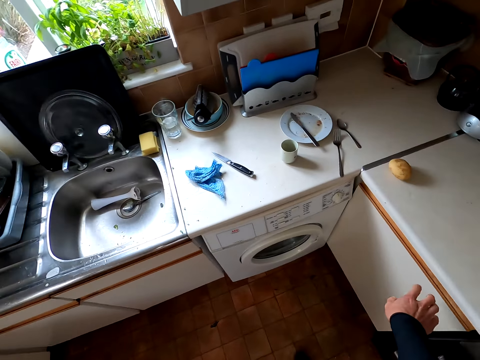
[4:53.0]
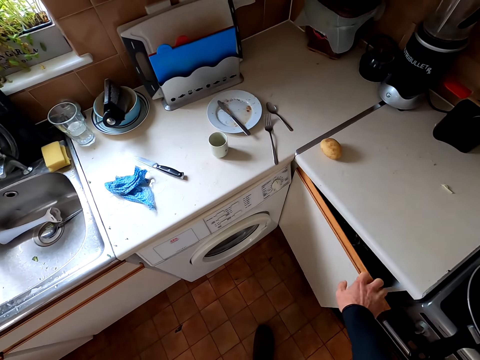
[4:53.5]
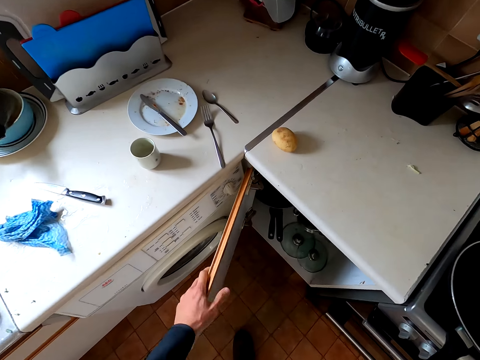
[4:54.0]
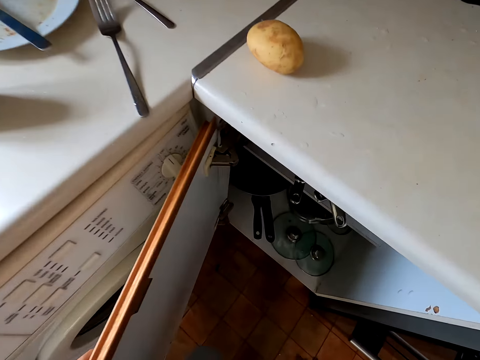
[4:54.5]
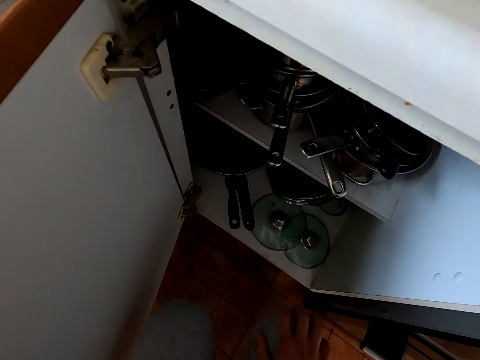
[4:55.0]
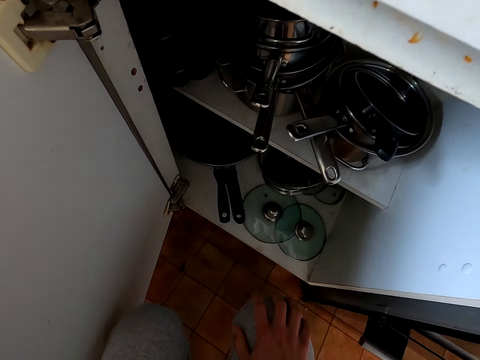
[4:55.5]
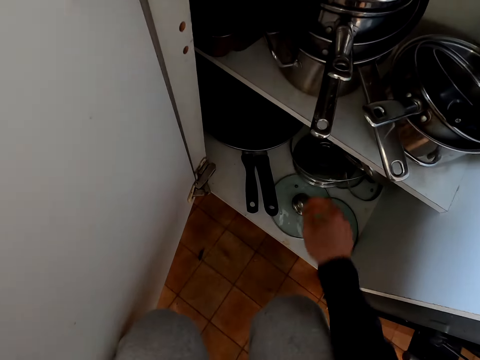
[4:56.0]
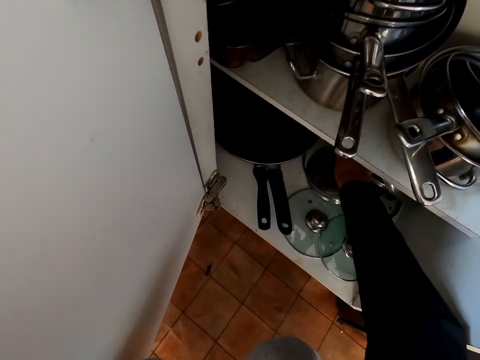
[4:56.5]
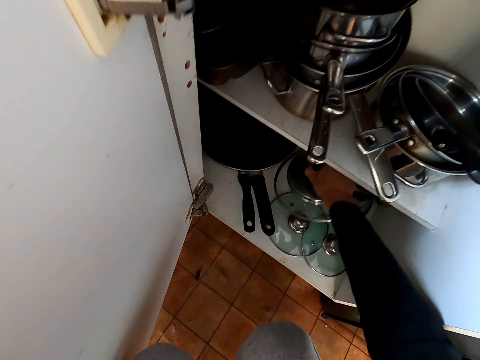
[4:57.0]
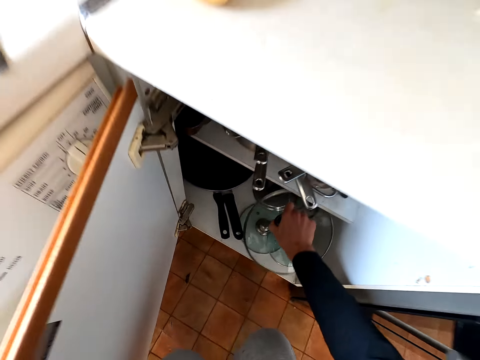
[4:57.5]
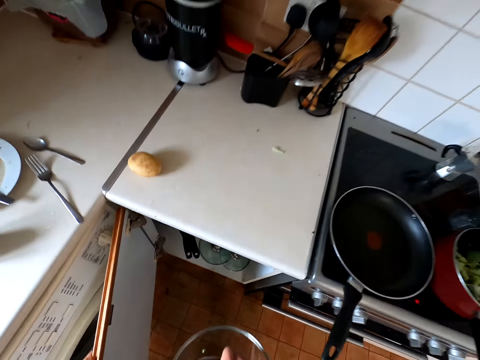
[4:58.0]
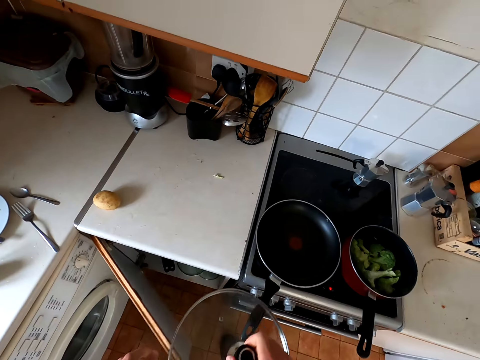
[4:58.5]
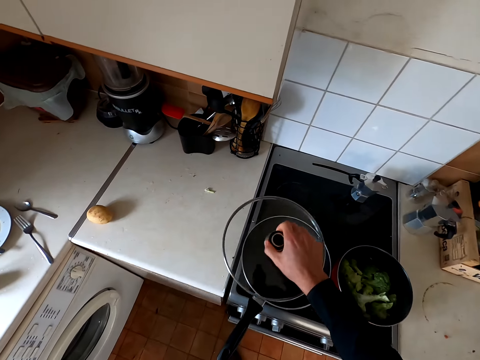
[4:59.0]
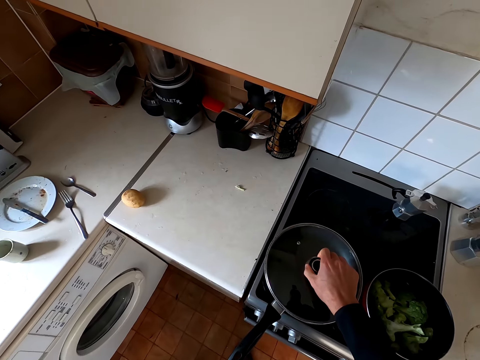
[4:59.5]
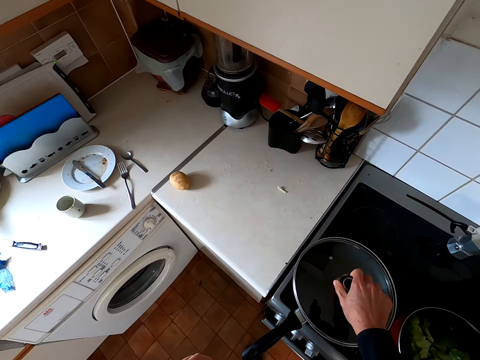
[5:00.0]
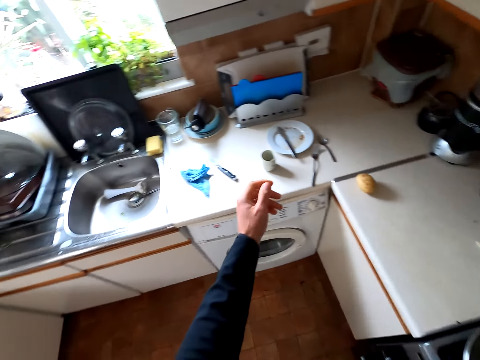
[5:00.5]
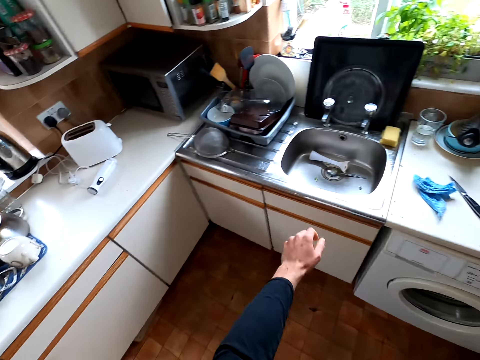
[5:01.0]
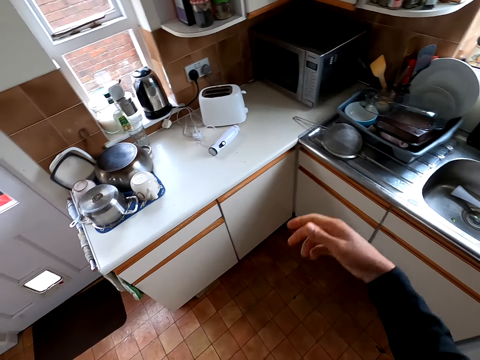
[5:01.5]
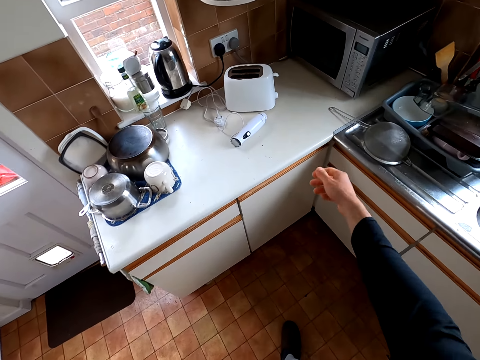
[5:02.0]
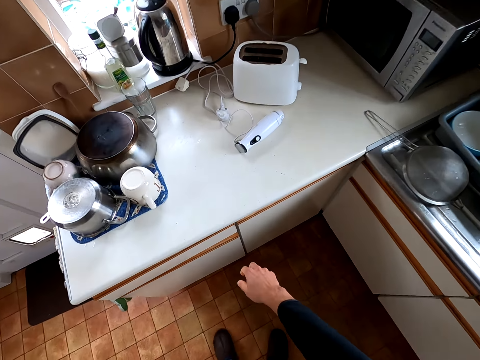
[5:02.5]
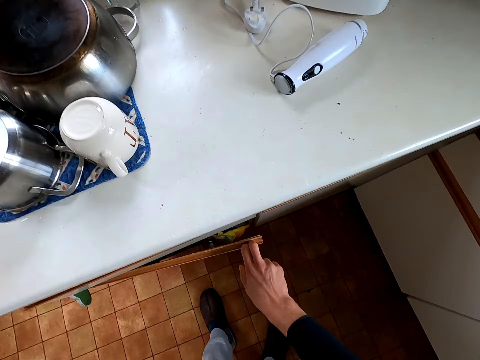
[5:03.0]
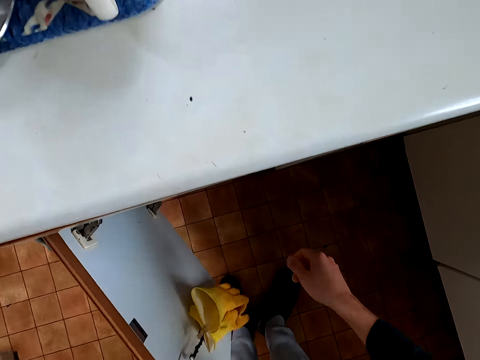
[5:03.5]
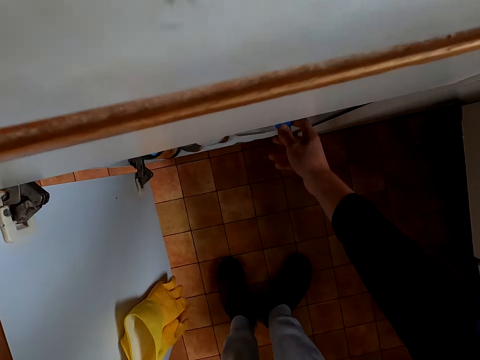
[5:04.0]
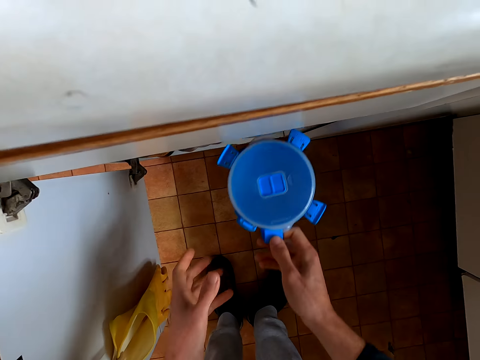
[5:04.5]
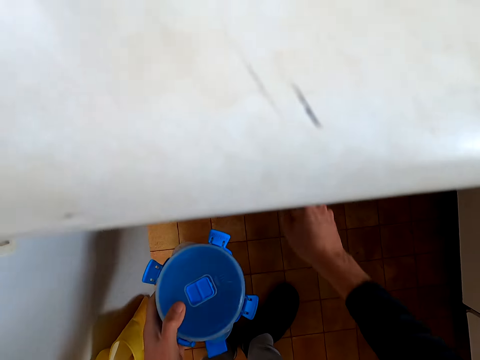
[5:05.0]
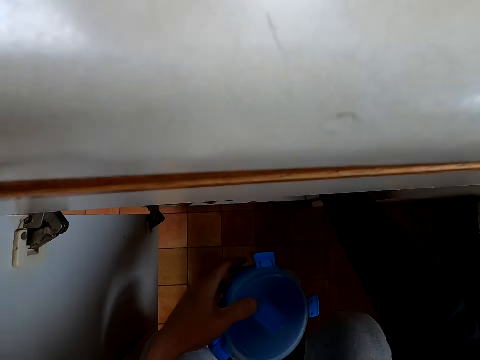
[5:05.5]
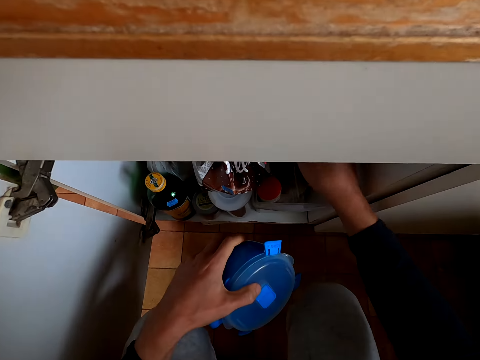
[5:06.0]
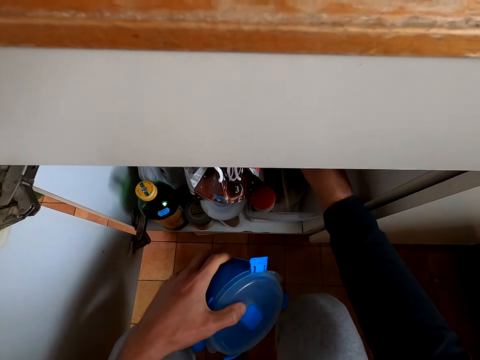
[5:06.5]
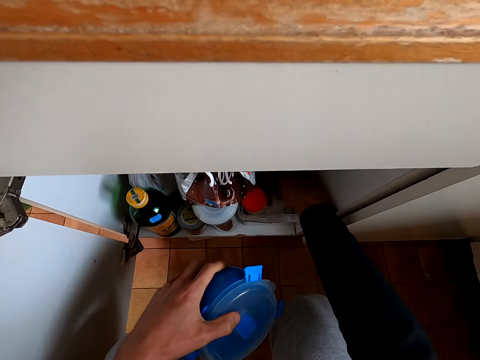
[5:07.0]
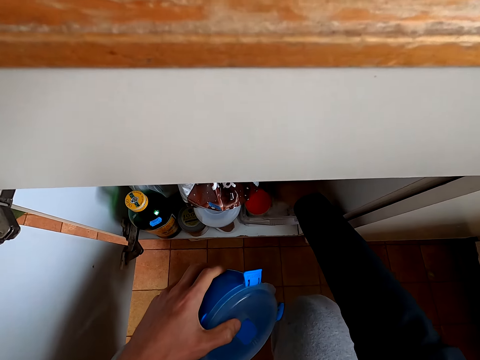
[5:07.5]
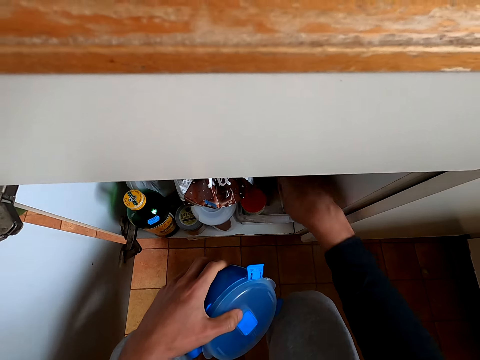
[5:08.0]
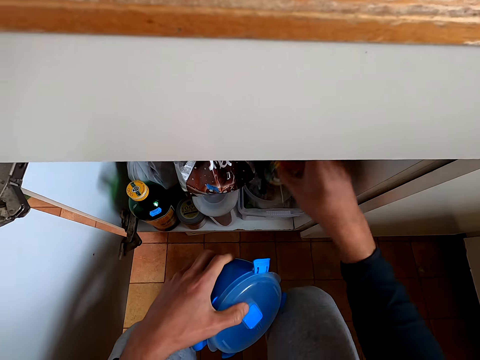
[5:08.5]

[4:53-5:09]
The camera wearer opens the kitchen drawer or cabinet. They take a cooking pan lid from the cabinet, close the cabinet, and cover the cooking pot with the lid. They pull the sweater. They open the kitchen drawer or cabinet. They take a container or plastic dish from the cabinet. They hold the plastic dish. They move something.

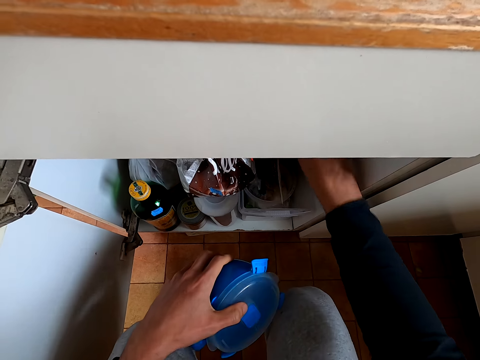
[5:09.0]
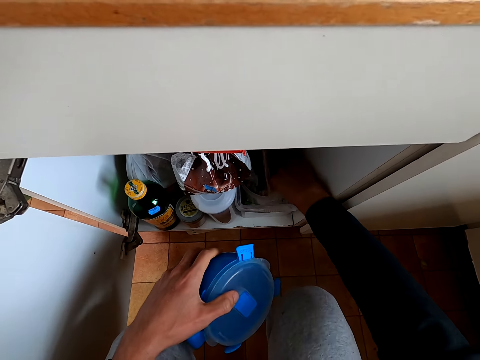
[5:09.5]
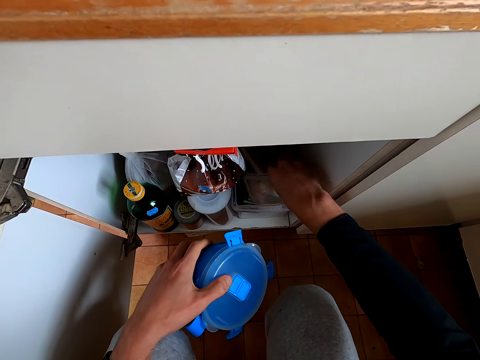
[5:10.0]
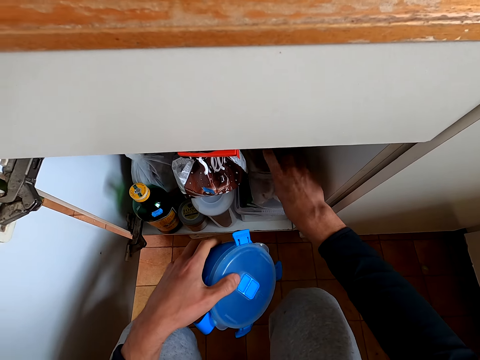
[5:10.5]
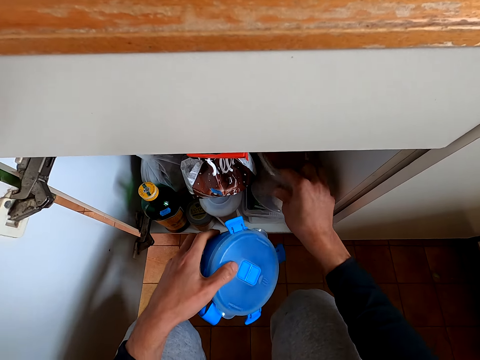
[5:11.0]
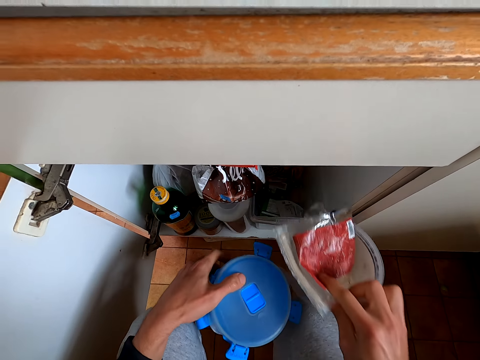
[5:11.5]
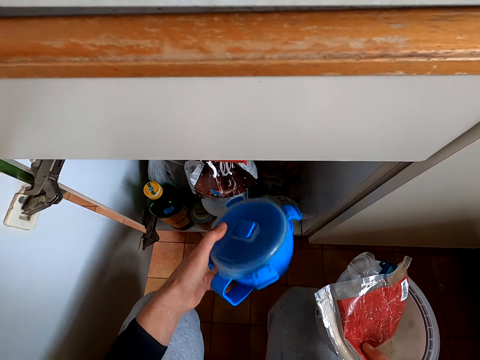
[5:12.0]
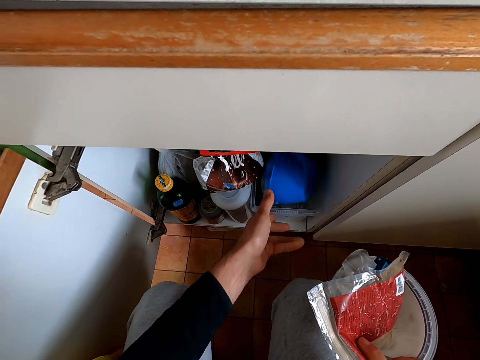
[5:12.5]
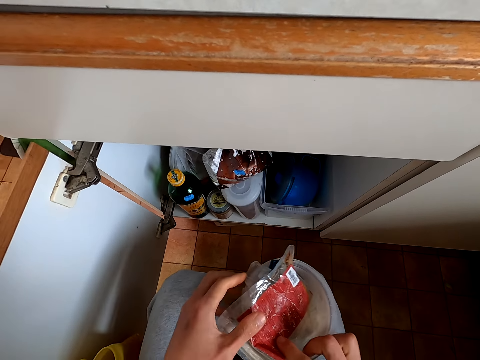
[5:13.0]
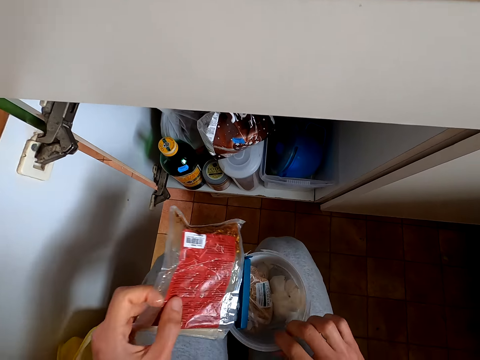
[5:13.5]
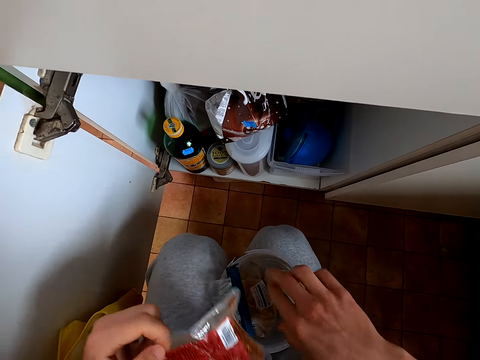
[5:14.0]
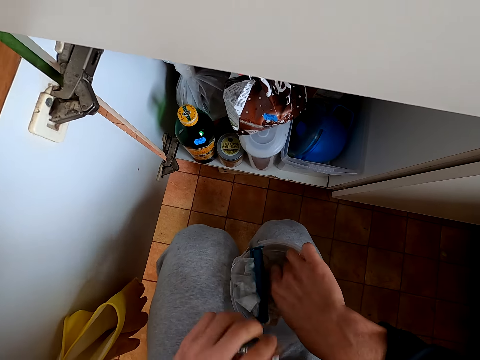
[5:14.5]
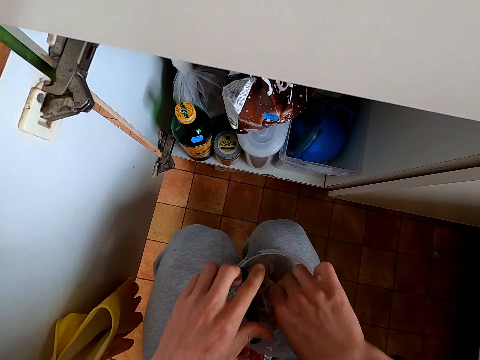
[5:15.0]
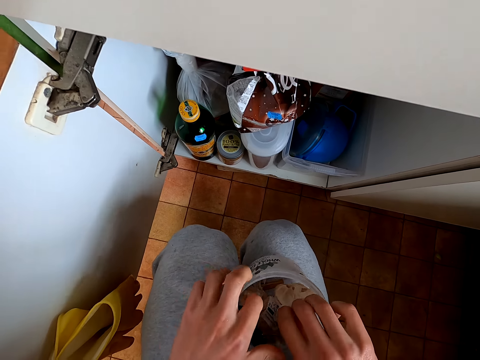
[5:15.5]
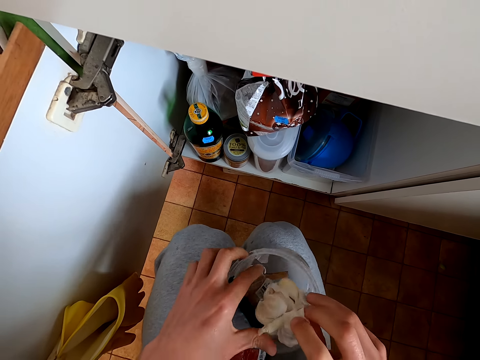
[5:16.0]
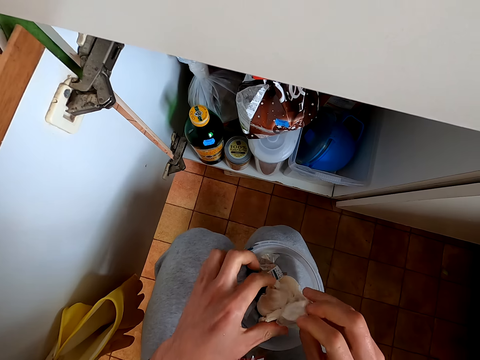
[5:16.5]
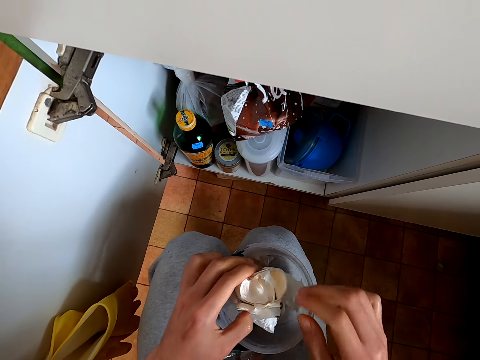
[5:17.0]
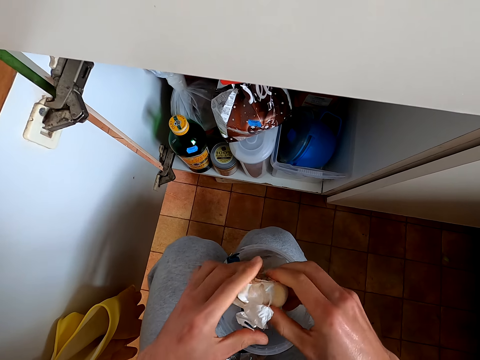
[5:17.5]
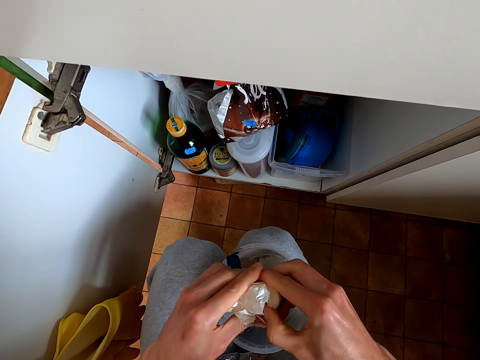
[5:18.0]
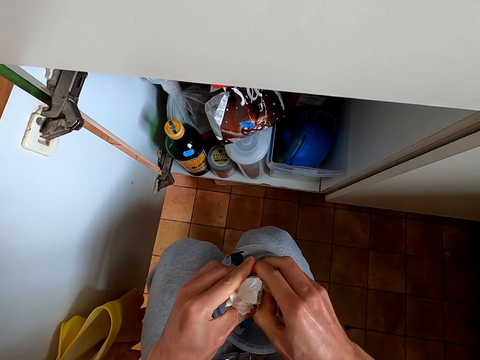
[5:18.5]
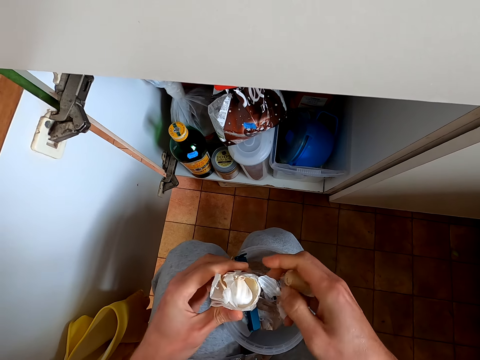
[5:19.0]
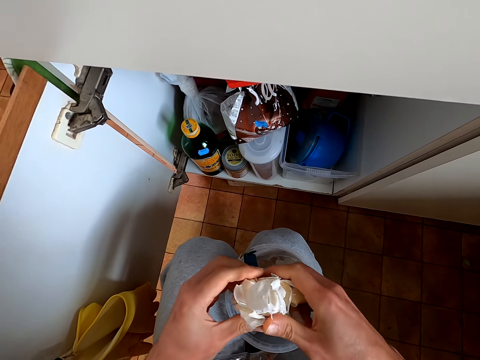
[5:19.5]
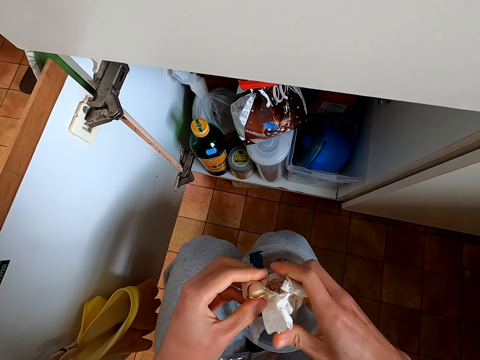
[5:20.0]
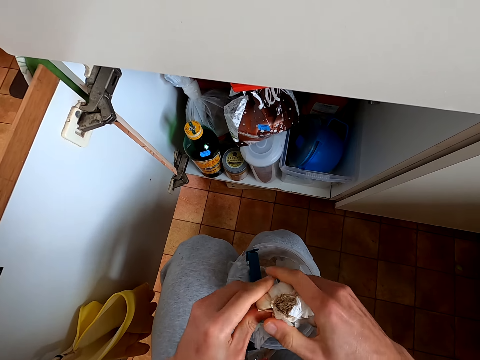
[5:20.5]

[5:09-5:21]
The camera wearer picks up the plastic bowl. They hold the plastic bowl. They put the plastic dish in the cabinet. They hold something. They remove garlic from the container. They hold the onion. They cut the onion.
